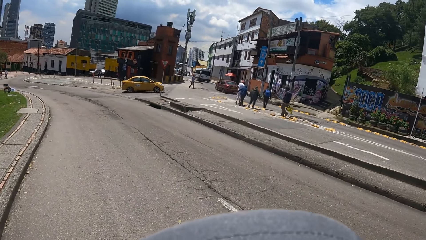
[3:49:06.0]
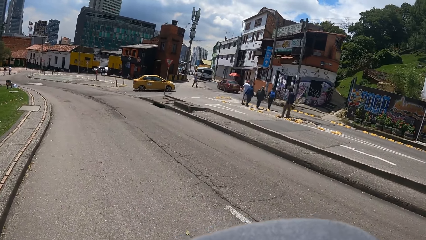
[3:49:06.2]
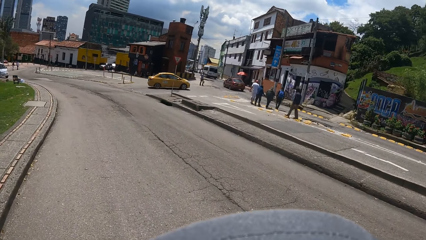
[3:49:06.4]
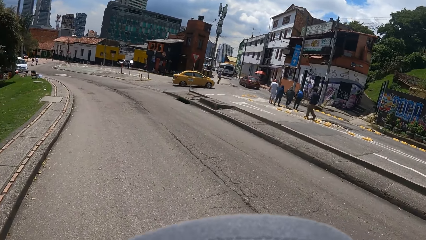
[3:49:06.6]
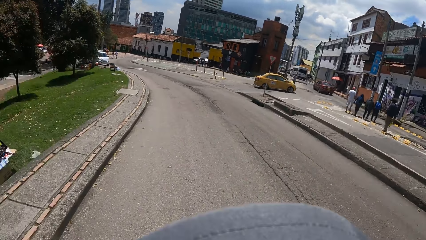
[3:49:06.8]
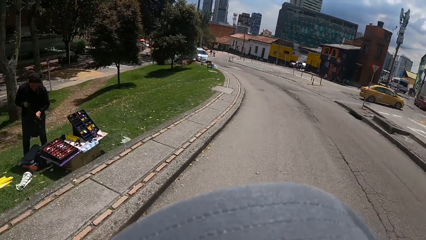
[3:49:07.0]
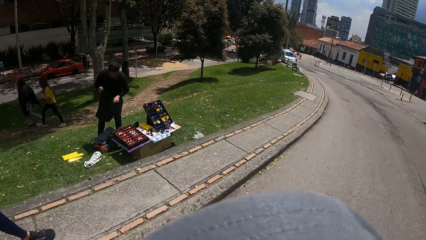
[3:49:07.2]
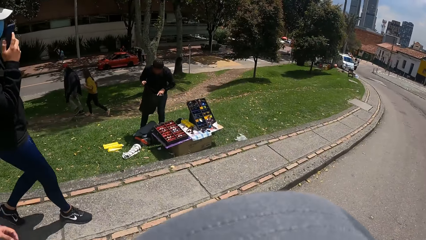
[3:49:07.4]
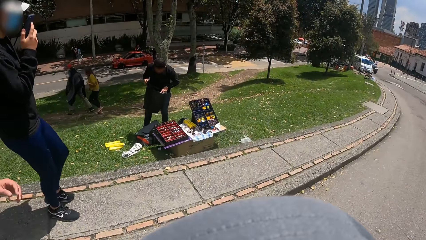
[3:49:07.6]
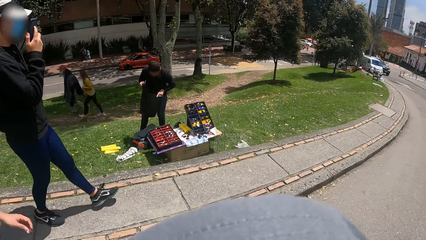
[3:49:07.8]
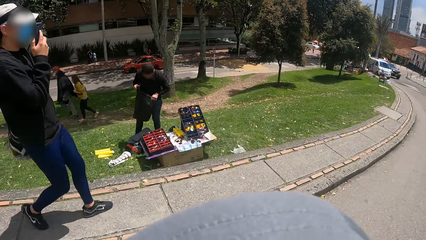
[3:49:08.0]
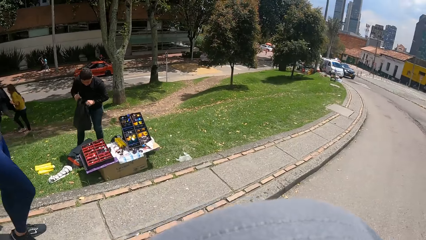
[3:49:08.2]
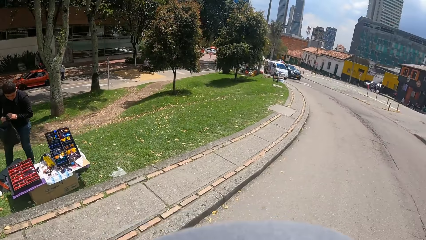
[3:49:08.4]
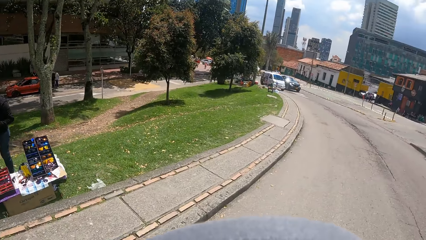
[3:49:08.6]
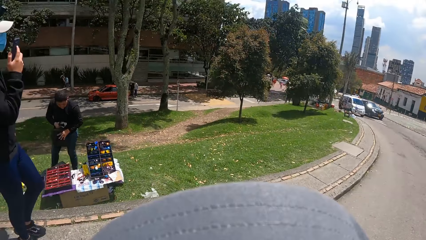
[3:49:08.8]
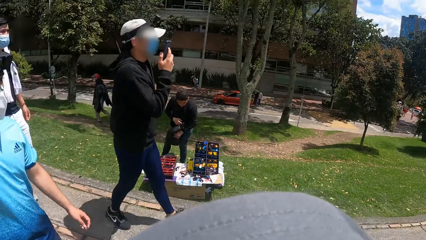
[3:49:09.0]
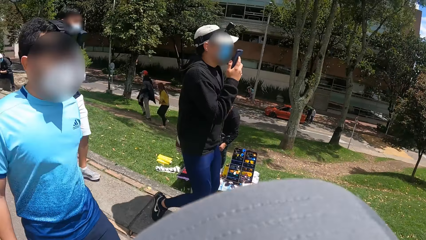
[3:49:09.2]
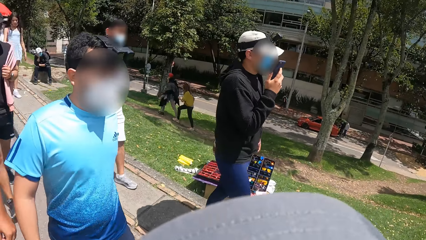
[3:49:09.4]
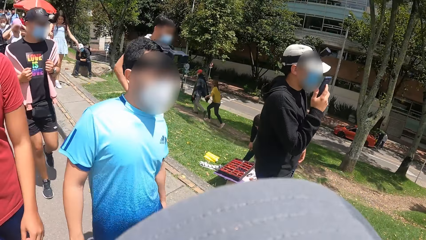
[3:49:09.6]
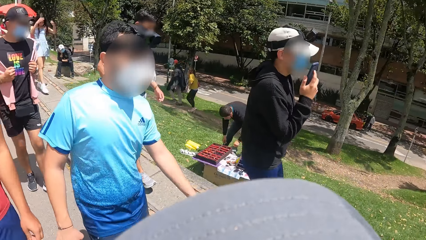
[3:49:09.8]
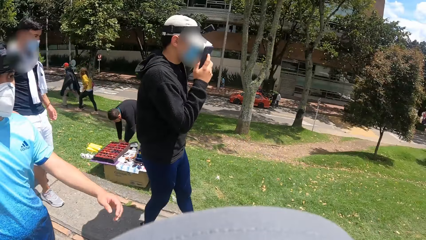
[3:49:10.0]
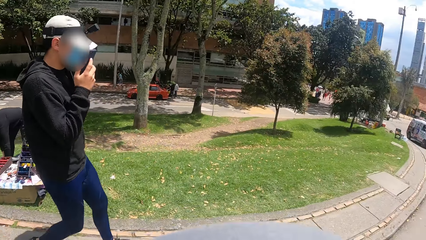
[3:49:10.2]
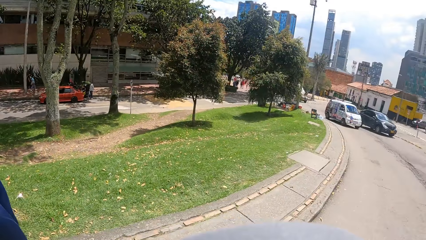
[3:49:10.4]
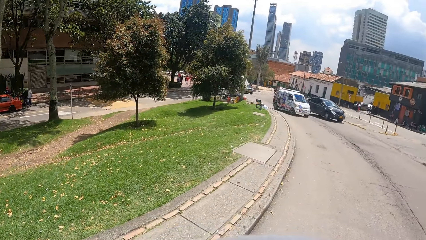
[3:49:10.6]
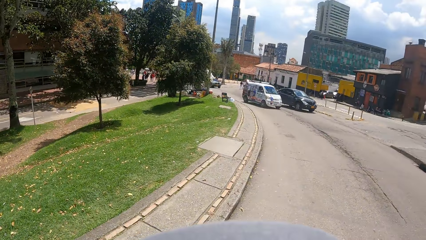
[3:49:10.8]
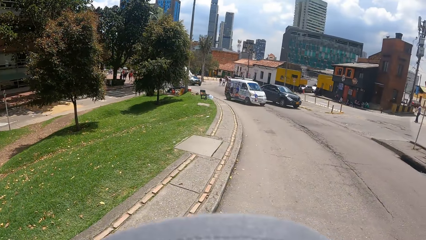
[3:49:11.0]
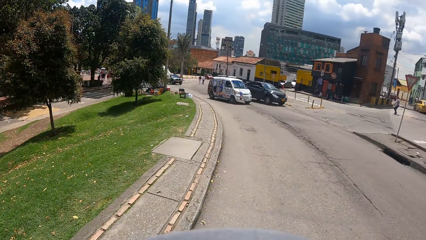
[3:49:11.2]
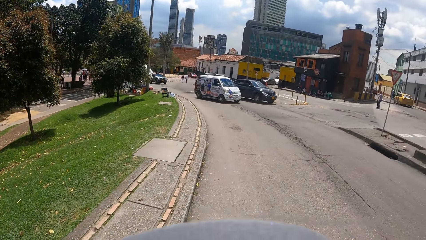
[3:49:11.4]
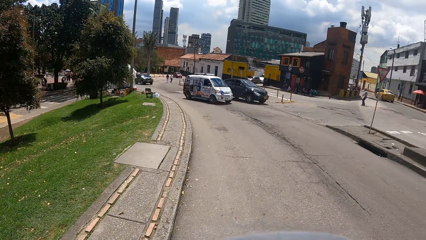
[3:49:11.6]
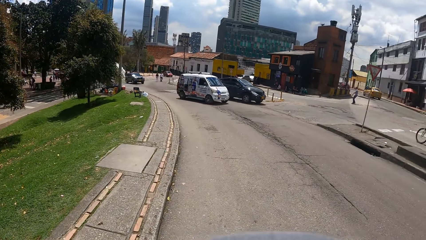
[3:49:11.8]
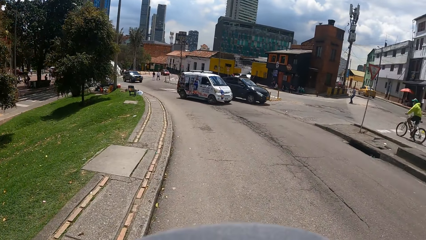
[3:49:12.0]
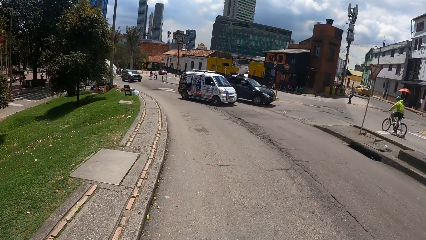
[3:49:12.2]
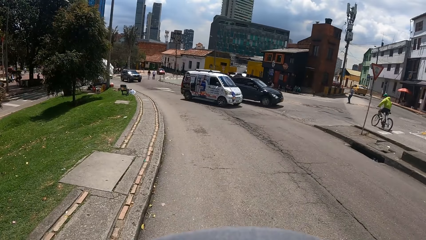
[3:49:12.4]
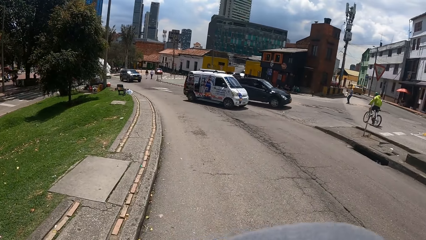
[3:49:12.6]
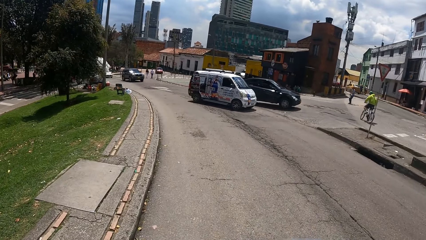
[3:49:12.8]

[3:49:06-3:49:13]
The camera wearer looks backwards.

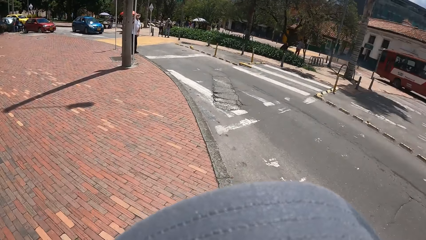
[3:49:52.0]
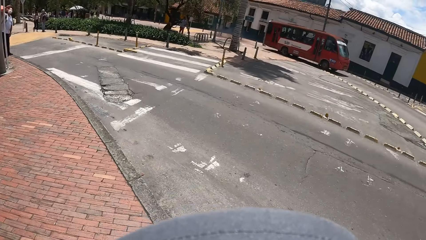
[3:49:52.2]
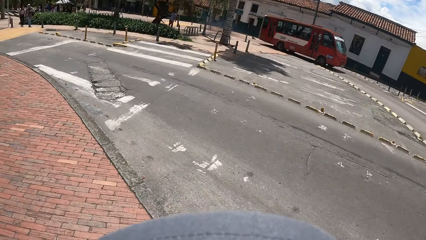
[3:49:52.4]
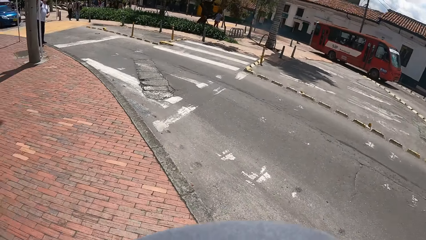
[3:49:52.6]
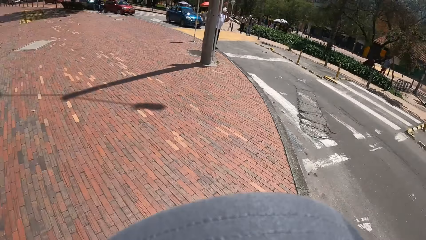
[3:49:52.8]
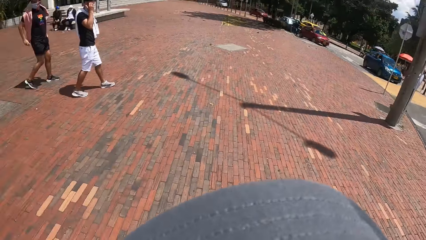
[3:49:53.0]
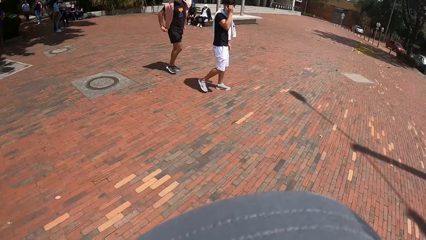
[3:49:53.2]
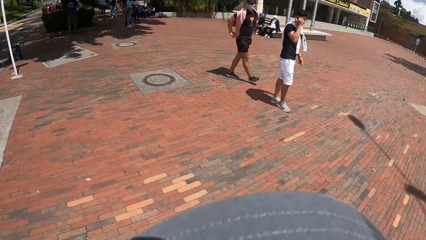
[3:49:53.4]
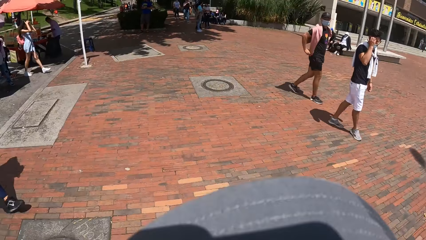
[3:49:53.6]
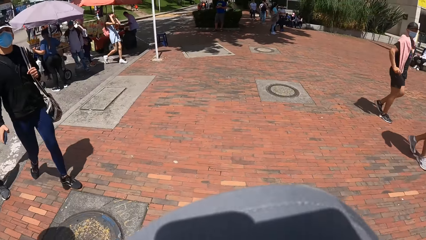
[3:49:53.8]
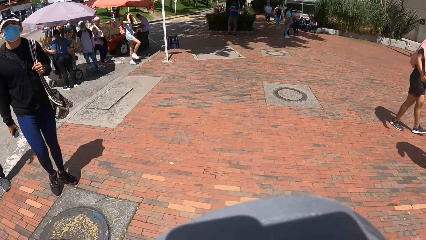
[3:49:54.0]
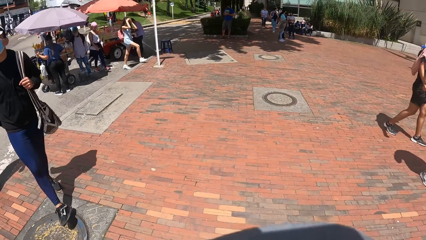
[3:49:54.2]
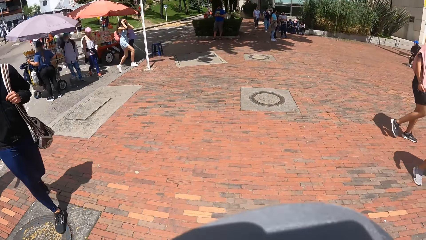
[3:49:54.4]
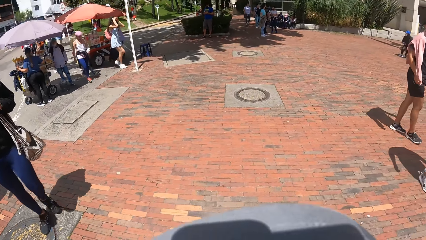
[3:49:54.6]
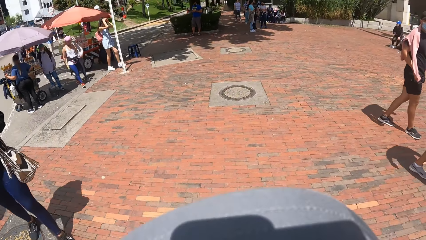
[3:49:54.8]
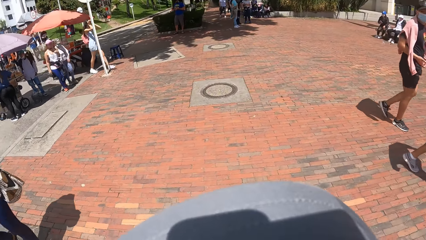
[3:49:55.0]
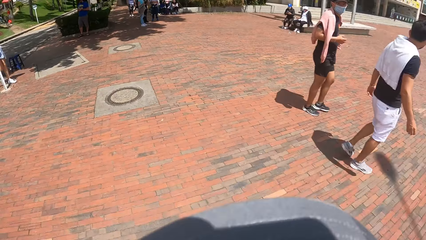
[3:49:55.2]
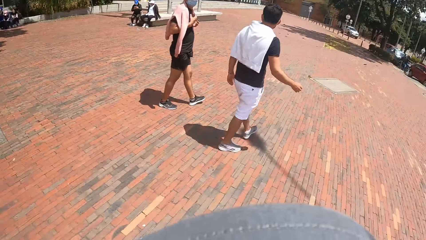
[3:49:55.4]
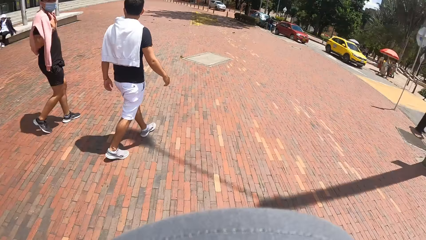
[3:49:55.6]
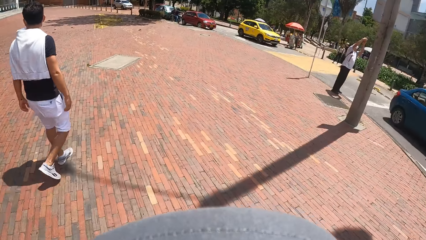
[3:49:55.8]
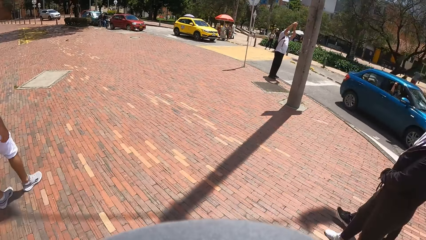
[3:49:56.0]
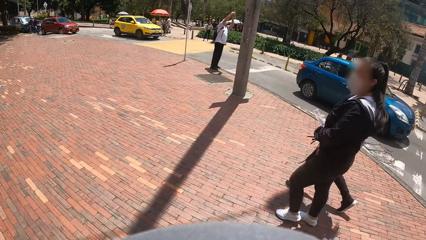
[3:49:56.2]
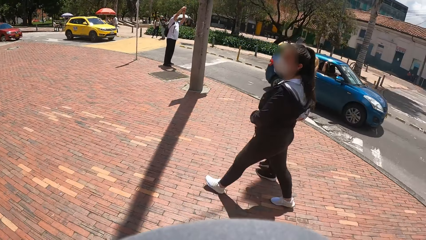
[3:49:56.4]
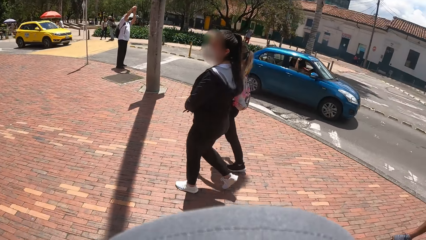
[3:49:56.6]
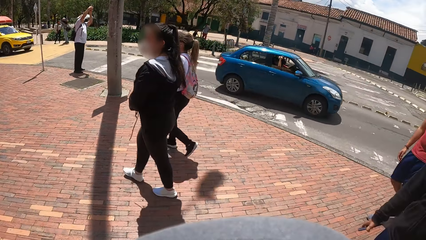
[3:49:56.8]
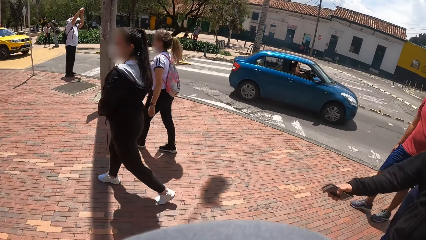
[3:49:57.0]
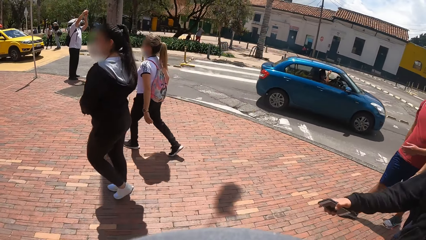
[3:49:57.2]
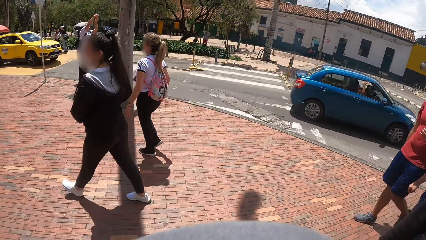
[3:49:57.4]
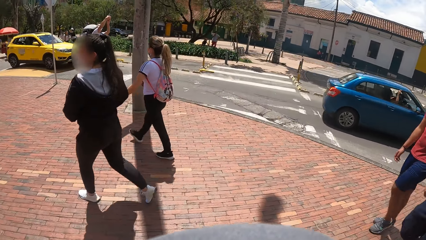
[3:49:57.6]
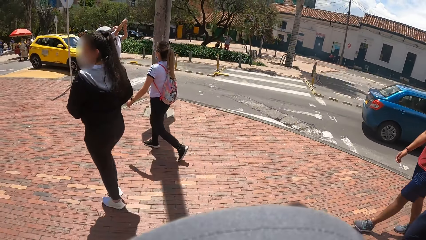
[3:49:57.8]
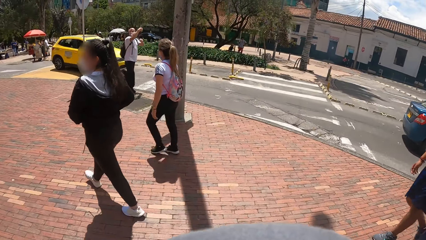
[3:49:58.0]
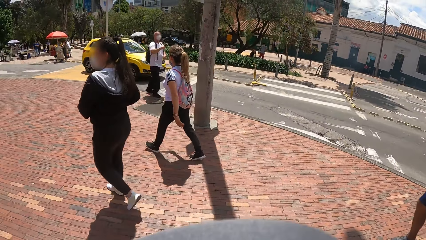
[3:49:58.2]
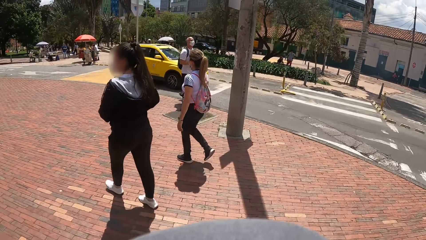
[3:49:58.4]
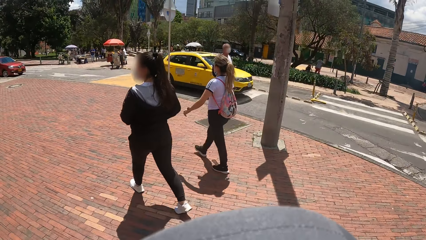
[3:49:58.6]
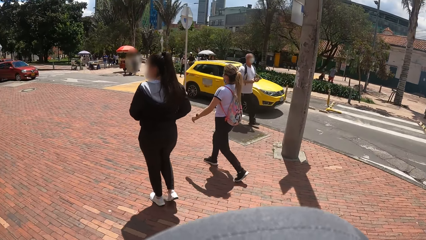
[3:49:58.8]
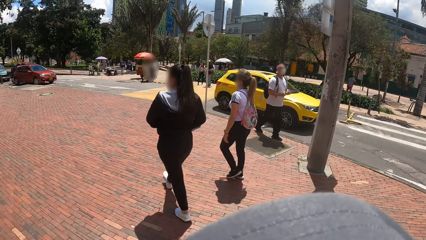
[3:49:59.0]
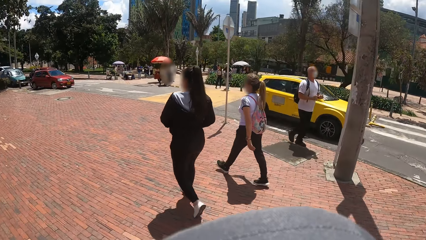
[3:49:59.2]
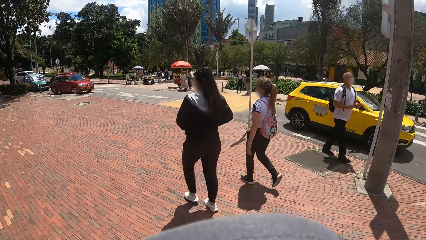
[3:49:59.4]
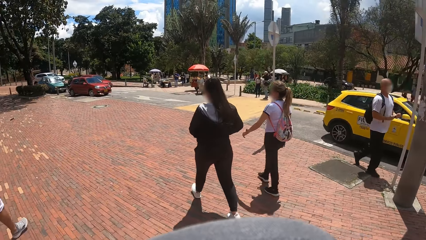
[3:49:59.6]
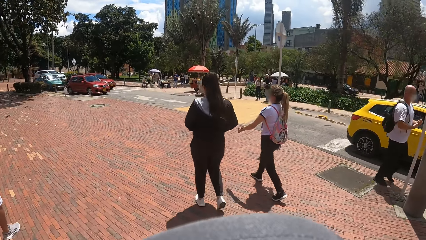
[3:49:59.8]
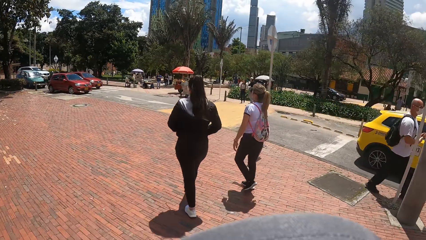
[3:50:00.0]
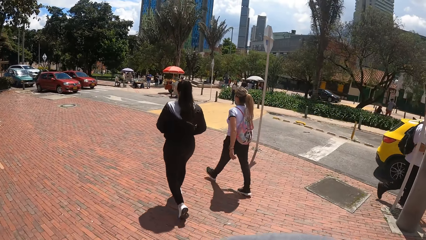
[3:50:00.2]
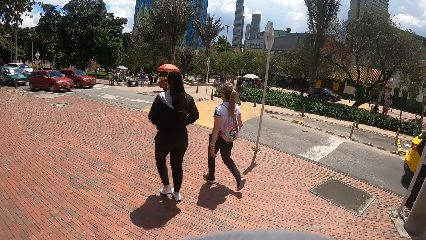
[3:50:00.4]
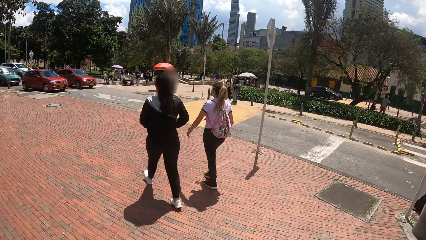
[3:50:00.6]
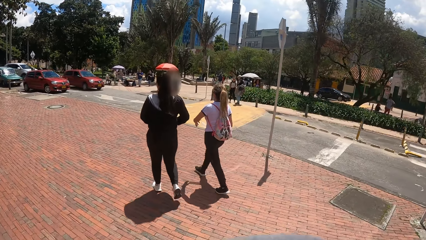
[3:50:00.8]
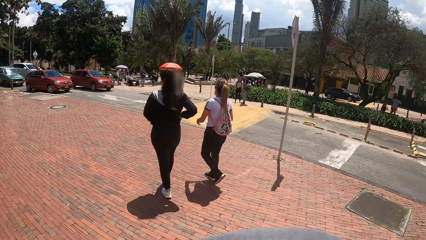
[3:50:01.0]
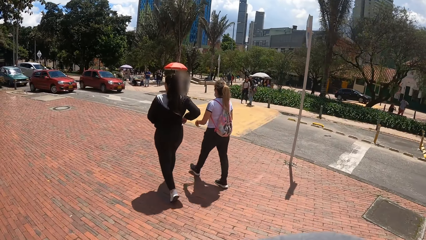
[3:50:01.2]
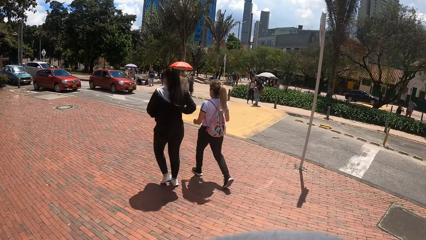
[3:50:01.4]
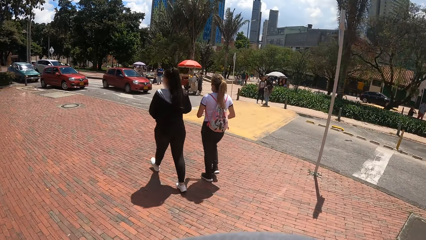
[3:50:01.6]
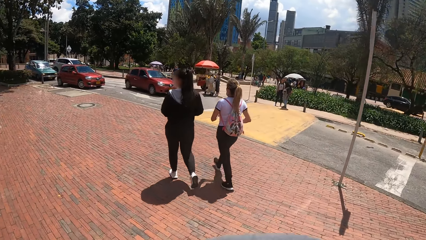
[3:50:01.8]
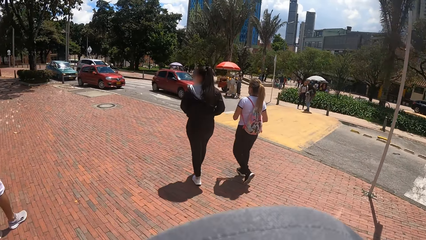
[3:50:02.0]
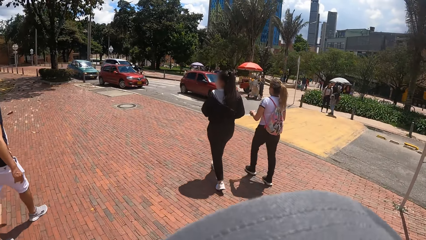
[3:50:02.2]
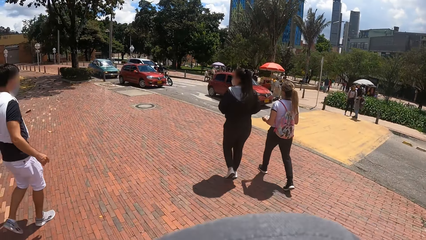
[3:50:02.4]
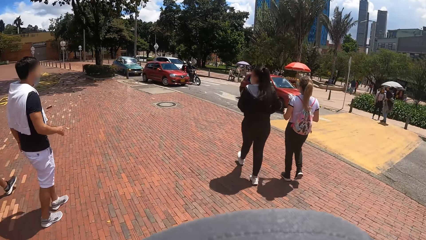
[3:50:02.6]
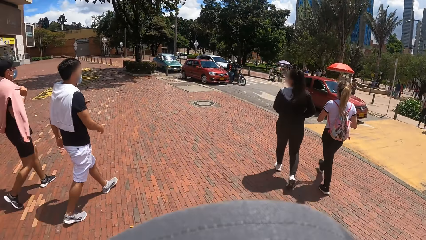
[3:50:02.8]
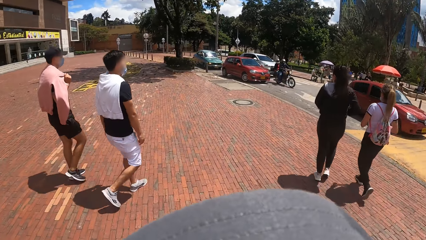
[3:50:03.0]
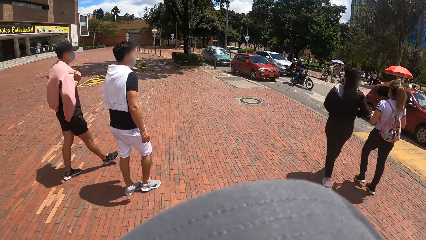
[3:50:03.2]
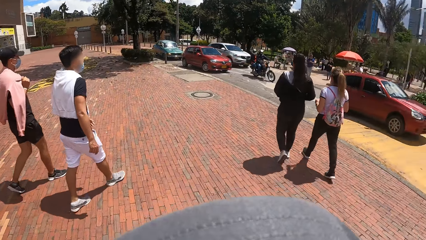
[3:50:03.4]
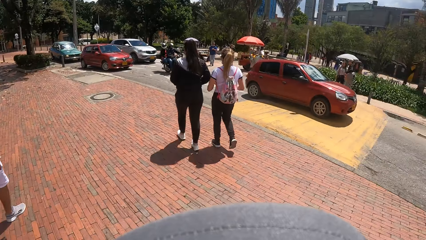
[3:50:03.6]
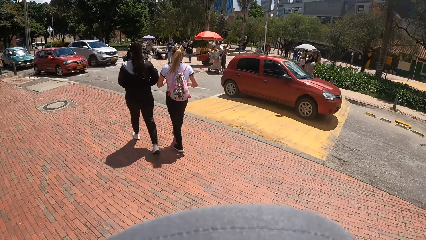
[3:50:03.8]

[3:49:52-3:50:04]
The camera wearer walks on the pathway.
